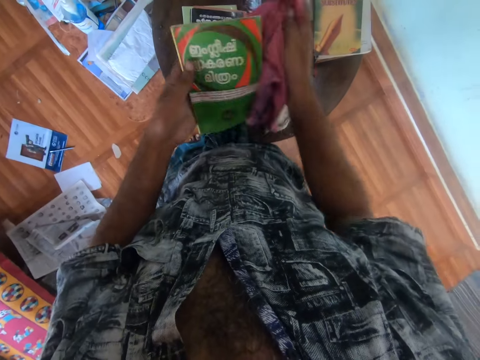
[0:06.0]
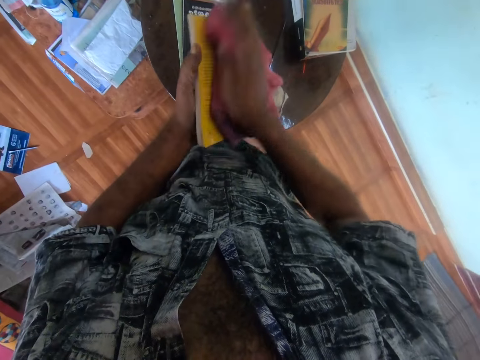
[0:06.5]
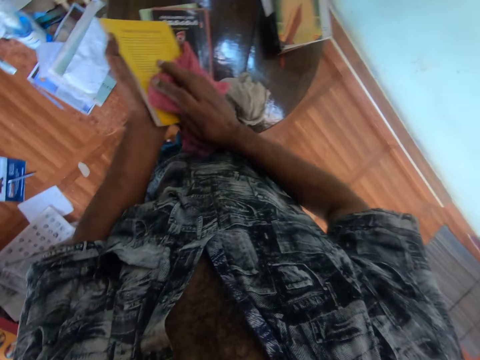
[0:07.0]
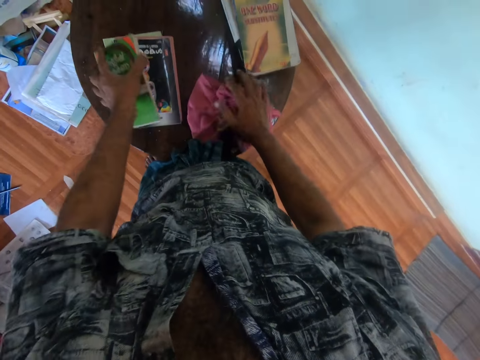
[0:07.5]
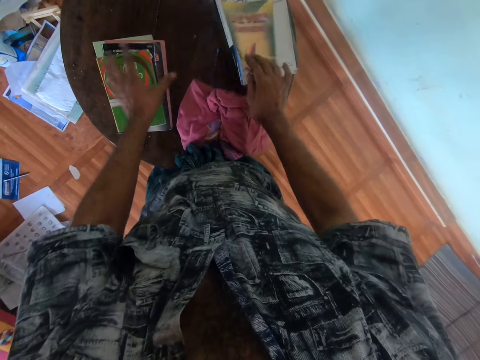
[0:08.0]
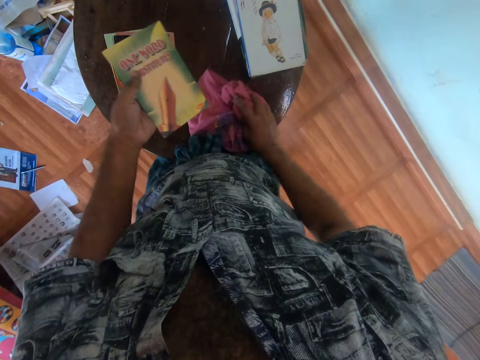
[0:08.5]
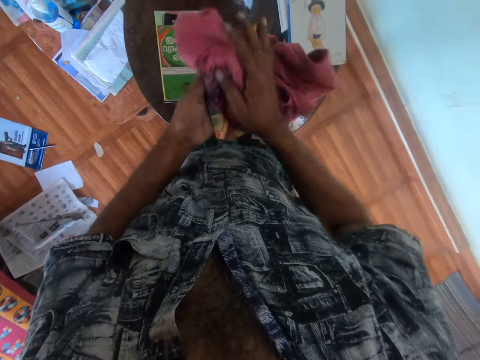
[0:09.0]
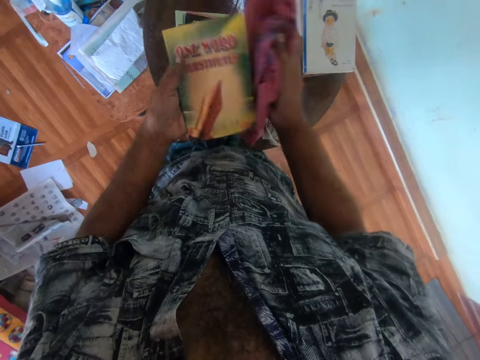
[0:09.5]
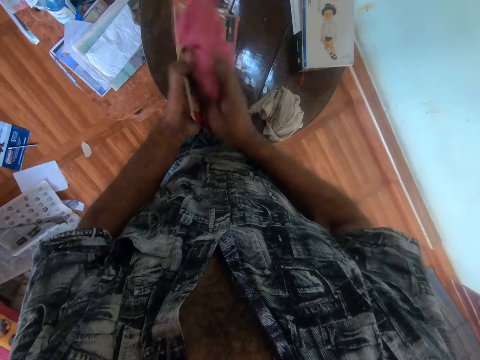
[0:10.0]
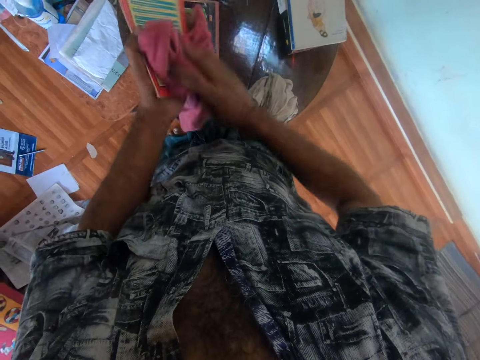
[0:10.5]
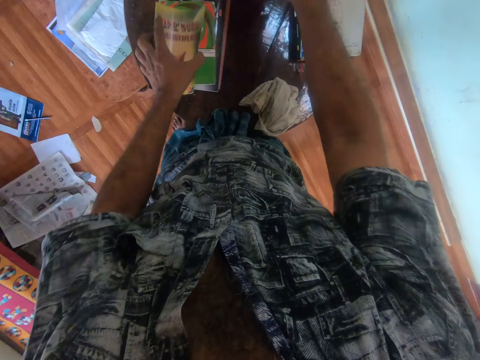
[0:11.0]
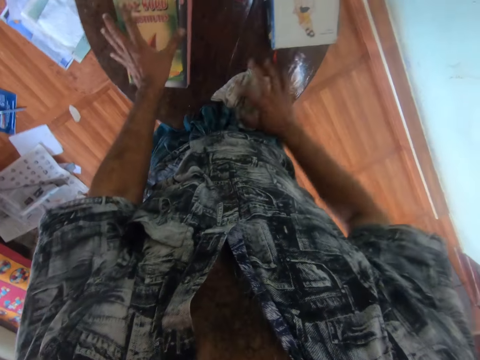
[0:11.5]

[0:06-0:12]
The camera wearer wipes a book with a hand towel or rag. He drops the rag in his right hand on the table. He places the book in his left hand on the table. He picks up the book from the table with his right hand. He passes the book in his right hand to his left hand. He picks up the rag from the table with his right hand. He cleans the book in his left hand with the rag in his right hand. He places the book on the table with his left hand. He places the book on the table with his left hand again. He puts down the hand towel. He picks up the white rag from the table with his right hand.

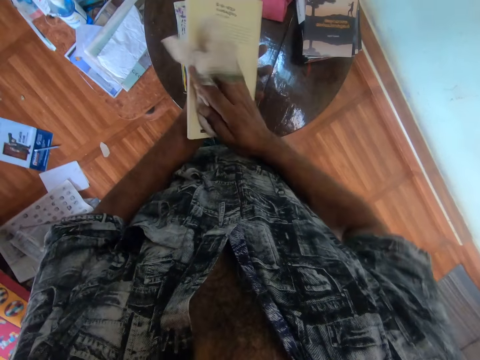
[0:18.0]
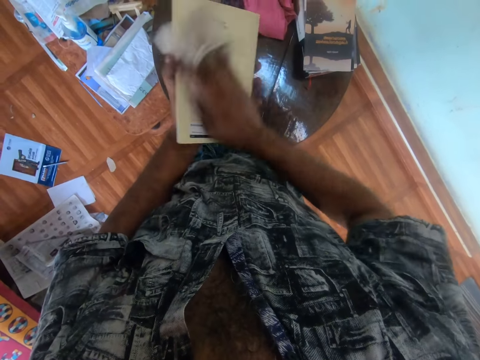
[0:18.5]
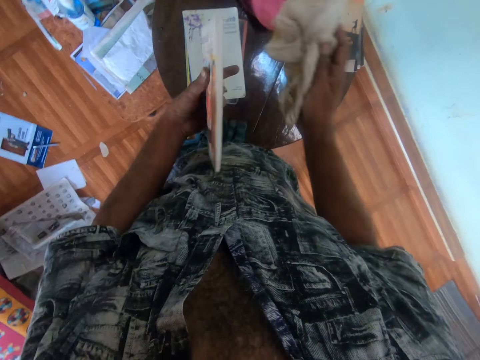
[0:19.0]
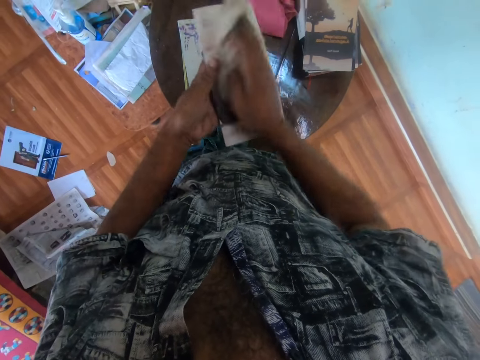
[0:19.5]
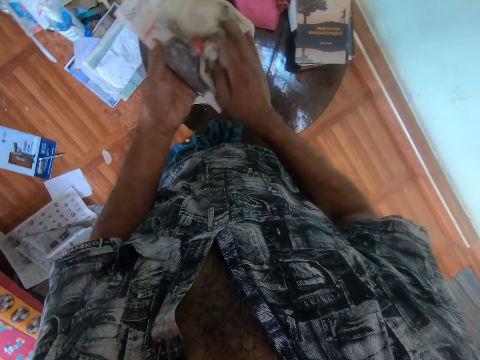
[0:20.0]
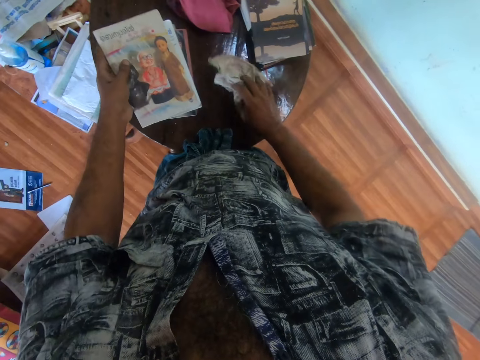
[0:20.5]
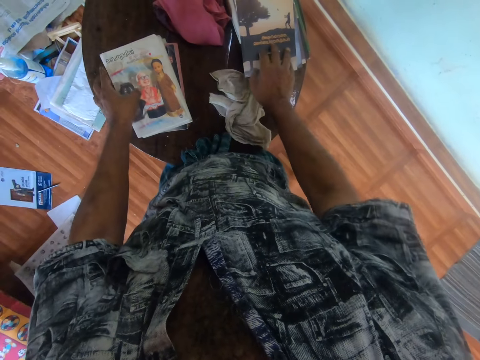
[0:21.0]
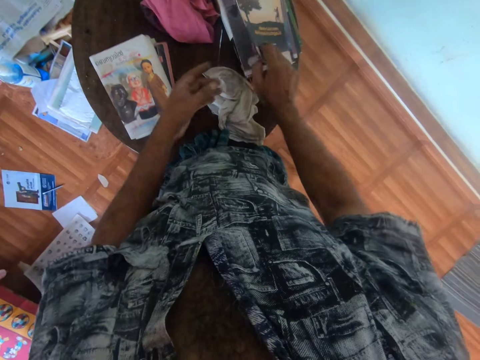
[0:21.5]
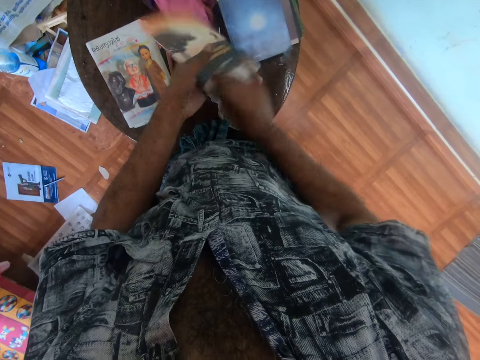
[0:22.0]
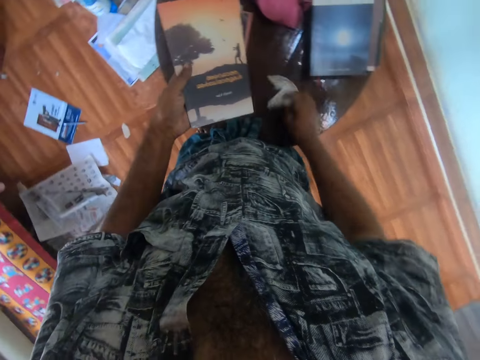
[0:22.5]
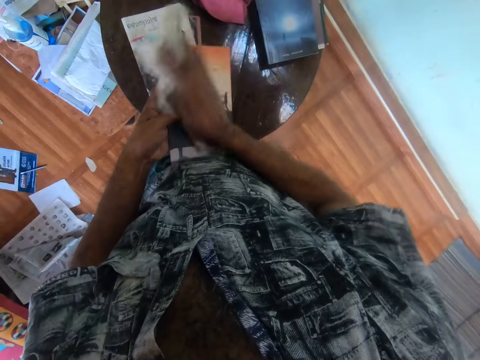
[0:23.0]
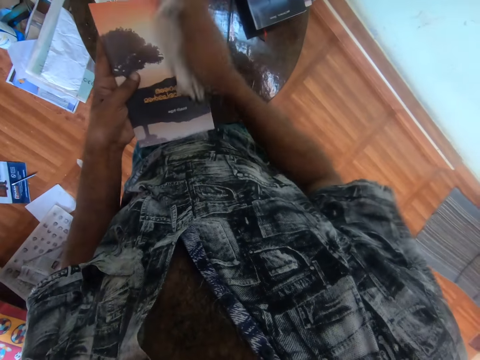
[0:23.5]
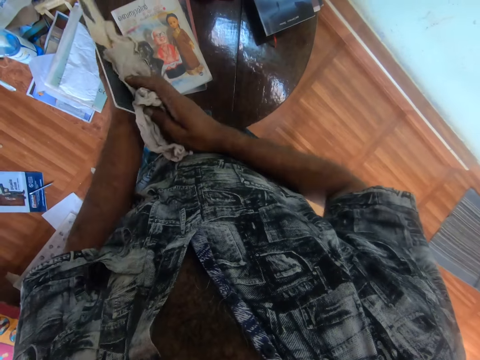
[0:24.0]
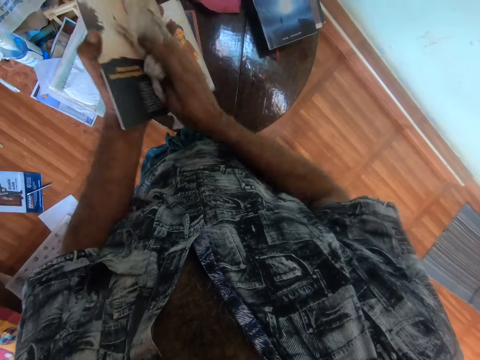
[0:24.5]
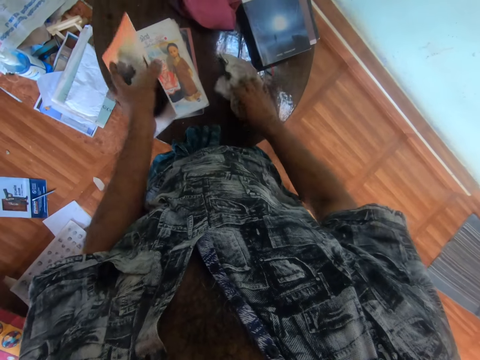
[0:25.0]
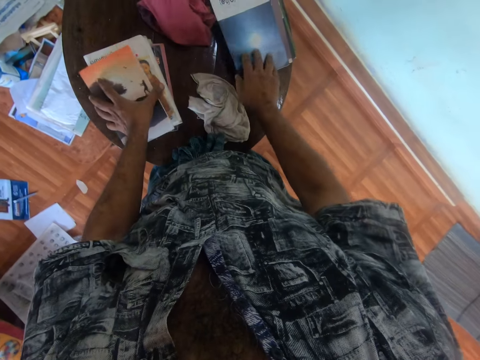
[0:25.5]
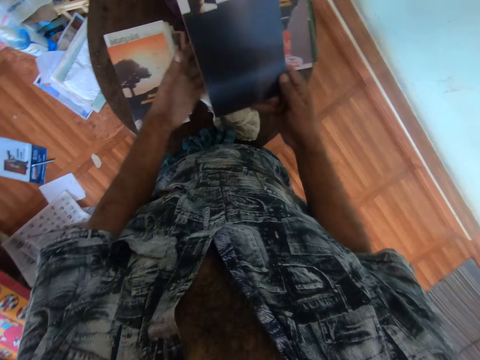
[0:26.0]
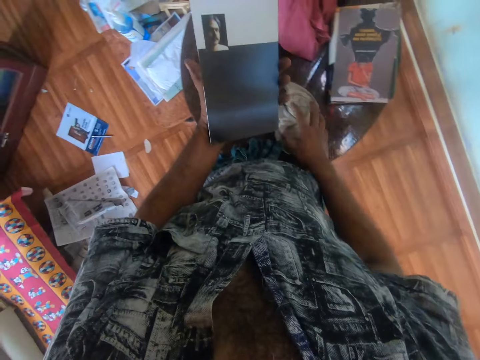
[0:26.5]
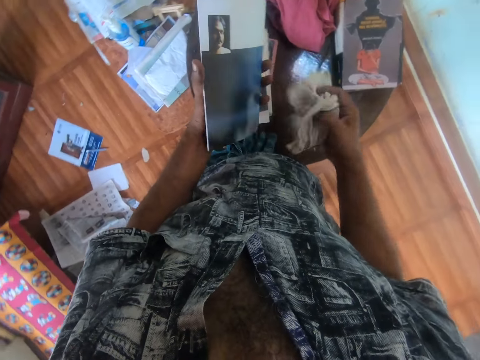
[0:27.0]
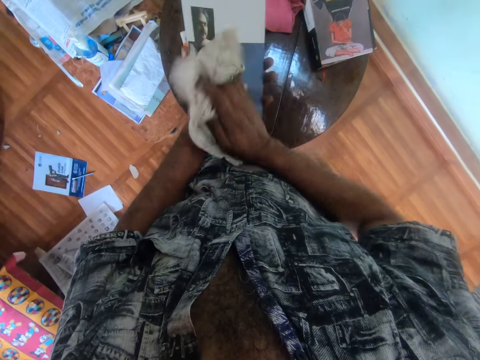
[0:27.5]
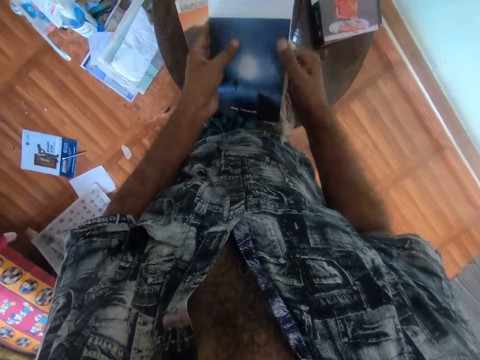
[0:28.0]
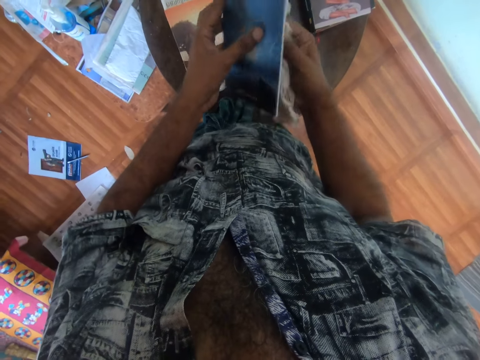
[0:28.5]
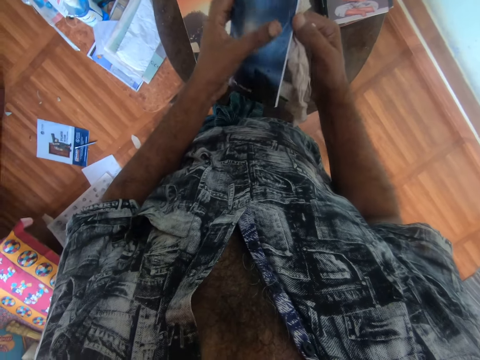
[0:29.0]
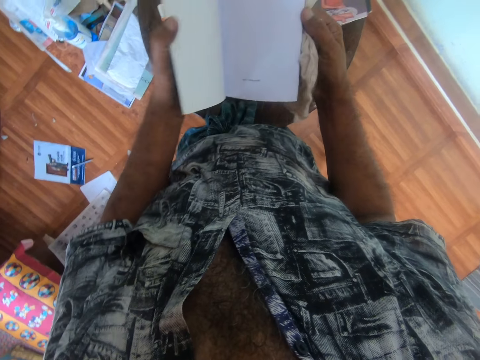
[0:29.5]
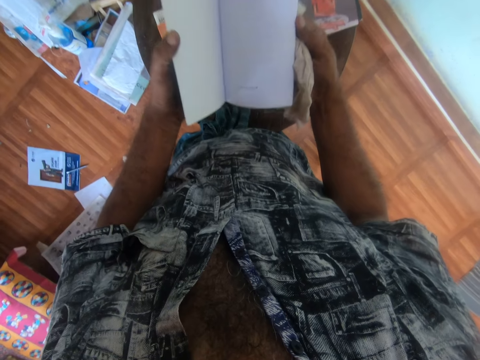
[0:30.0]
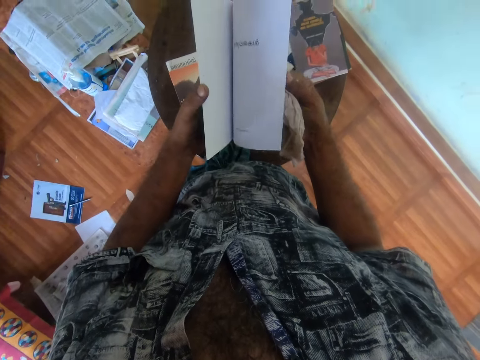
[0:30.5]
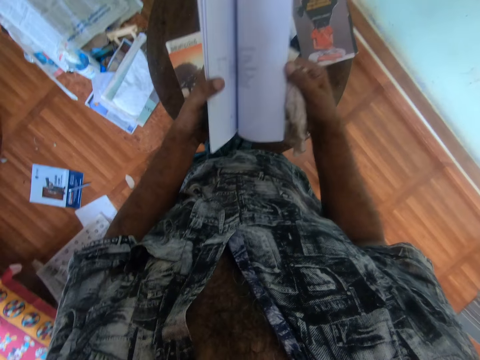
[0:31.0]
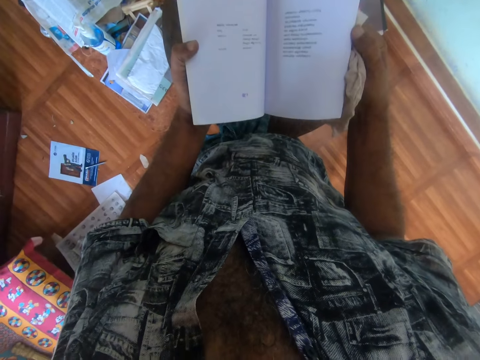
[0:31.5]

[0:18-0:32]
The camera wearer opens a book. He wipes the book with a hand towel or white rag. He drops the white rag on the table with his right hand. He places the book on the table with his left hand. He picks up the book from the table with his right hand. He passes the book in his right hand to his left hand. He picks up the white rag from the table with his right hand. He cleans the book in his left hand with the white rag in his right hand. He drops the white rag on the table with his right hand. He places the book on the table with his left hand. He picks up the book from the table with his right hand. He passes the book in his right hand to his left hand. He picks up the white rag from the table with his right hand. He cleans the book in his left hand with the white rag in his right hand. He opens the book with both hands.

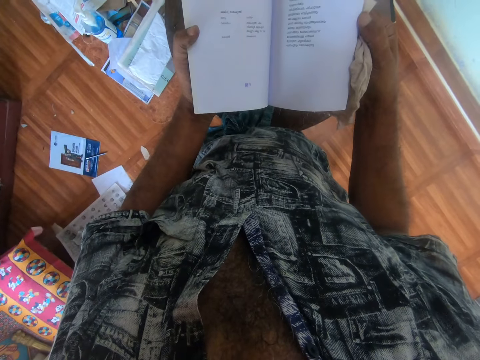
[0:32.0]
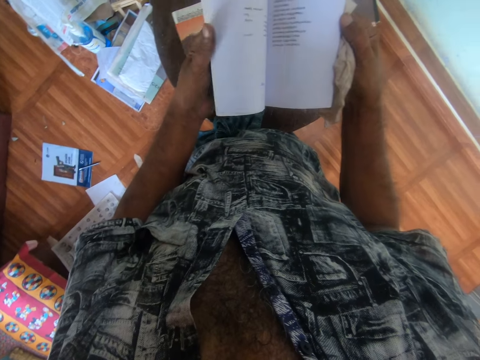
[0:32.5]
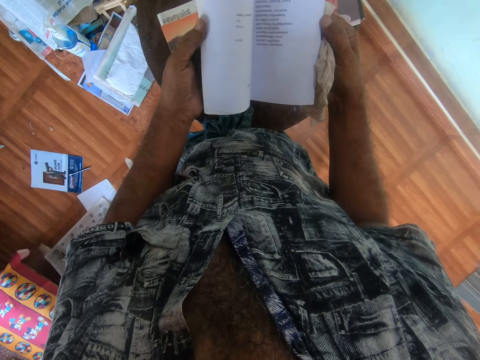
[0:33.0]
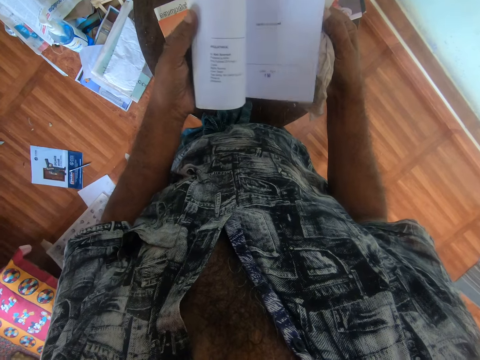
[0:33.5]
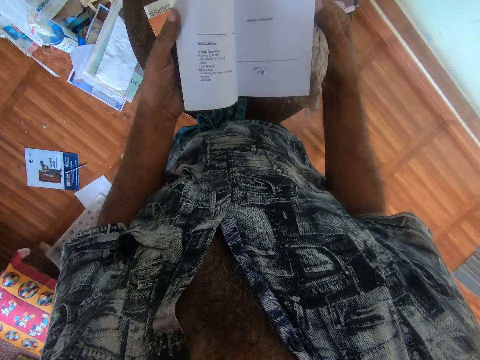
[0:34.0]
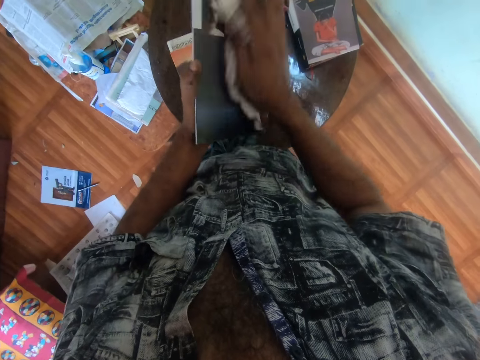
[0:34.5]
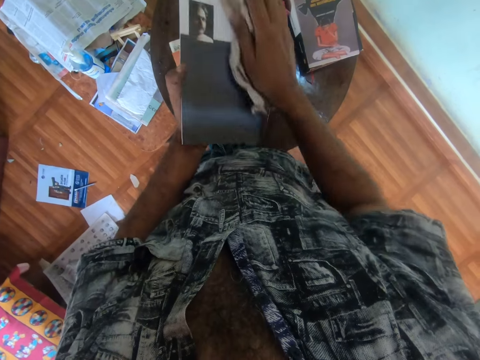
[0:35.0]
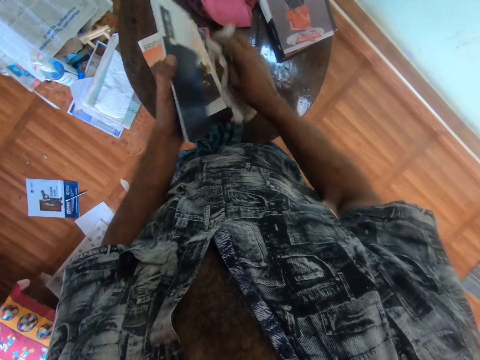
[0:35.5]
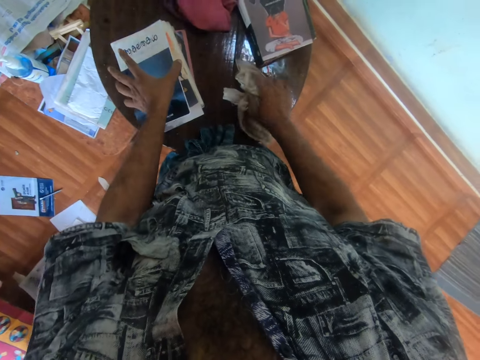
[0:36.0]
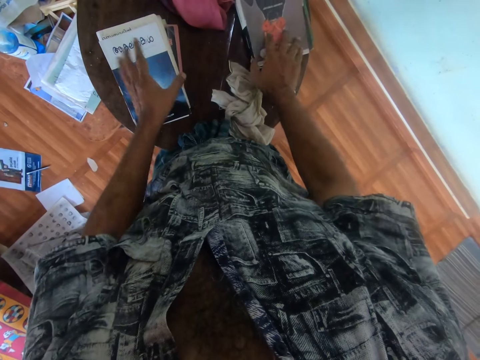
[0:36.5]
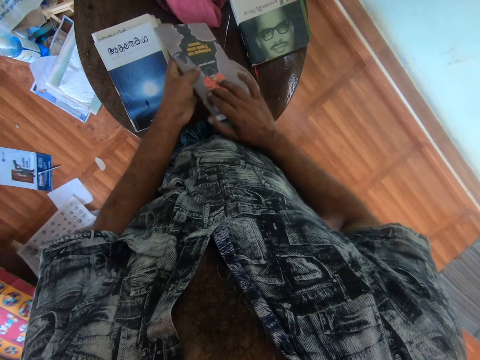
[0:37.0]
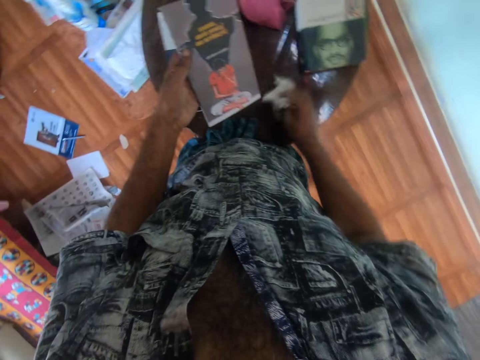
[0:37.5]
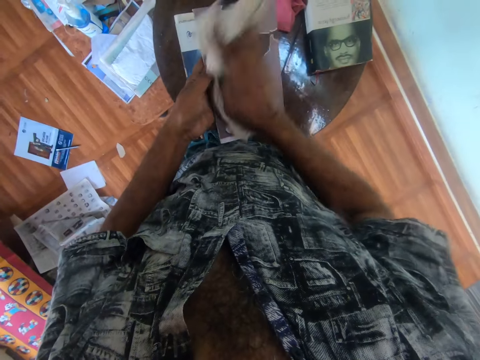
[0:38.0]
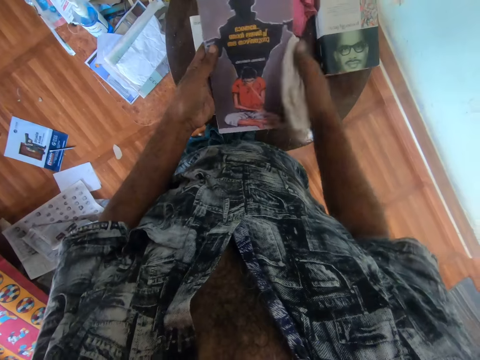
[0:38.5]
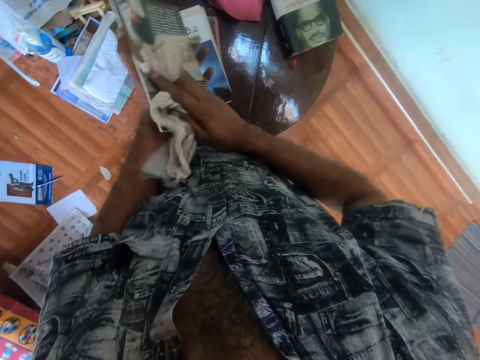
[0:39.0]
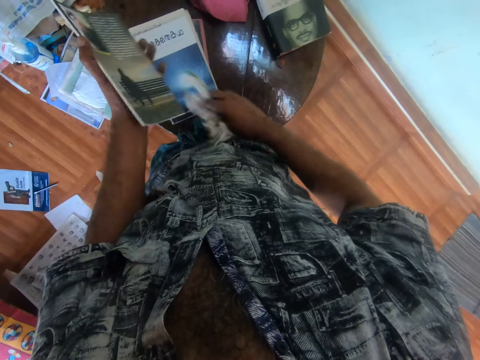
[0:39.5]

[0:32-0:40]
The camera wearer cleans the book in his left hand with the white rag in his right hand. He drops the white rag on the table with his right hand. He places the book on the table with his left hand. He picks up the book from the table with his right hand. He passes the book in his right hand to his left hand. He picks up the white rag from the table with his right hand. He cleans the book in his left hand with the white rag in his right hand.
